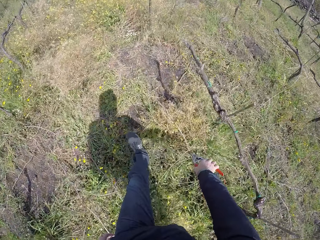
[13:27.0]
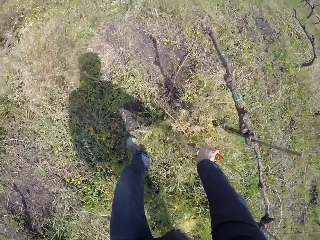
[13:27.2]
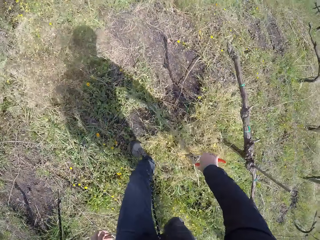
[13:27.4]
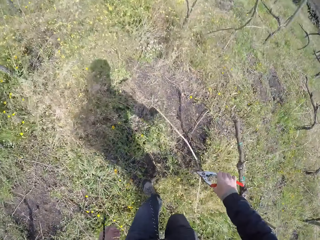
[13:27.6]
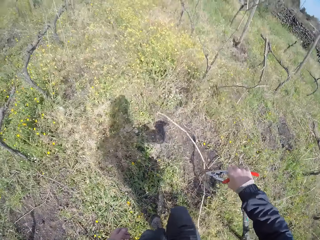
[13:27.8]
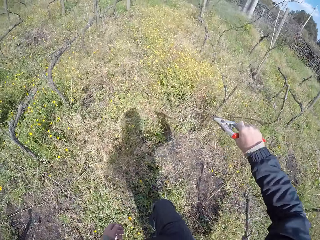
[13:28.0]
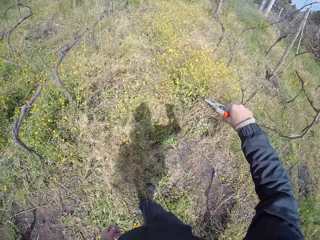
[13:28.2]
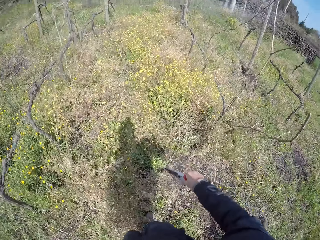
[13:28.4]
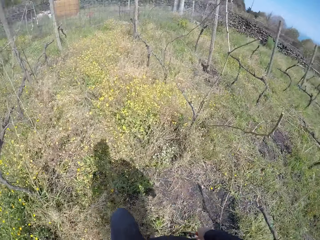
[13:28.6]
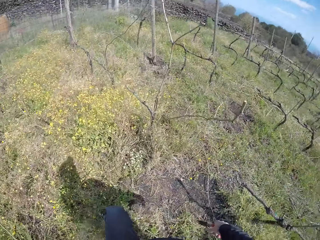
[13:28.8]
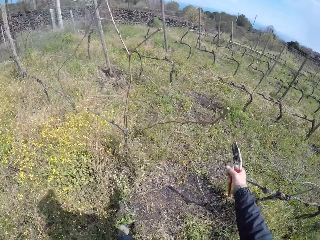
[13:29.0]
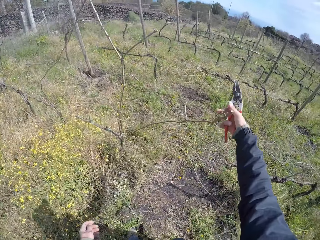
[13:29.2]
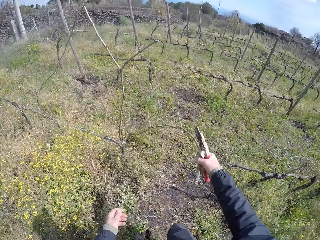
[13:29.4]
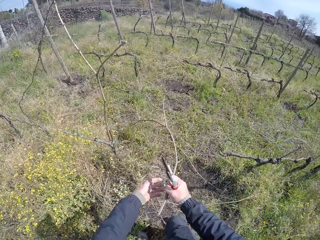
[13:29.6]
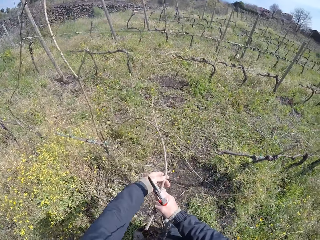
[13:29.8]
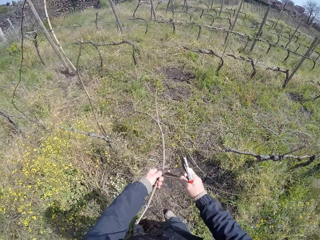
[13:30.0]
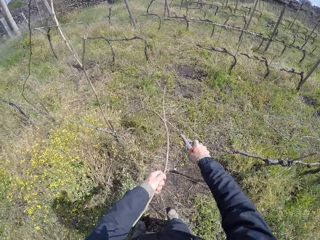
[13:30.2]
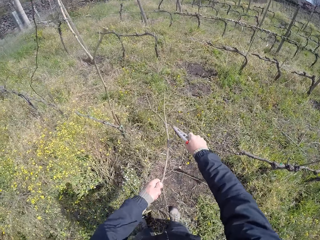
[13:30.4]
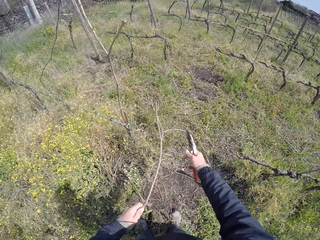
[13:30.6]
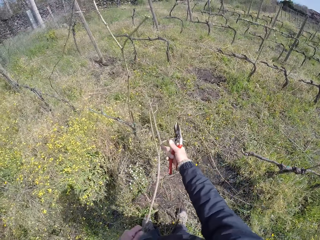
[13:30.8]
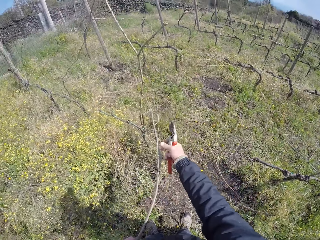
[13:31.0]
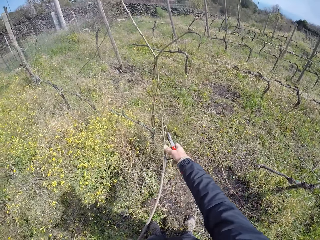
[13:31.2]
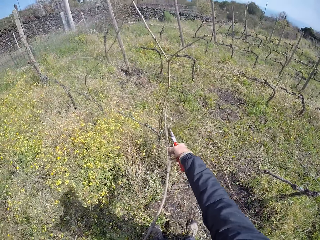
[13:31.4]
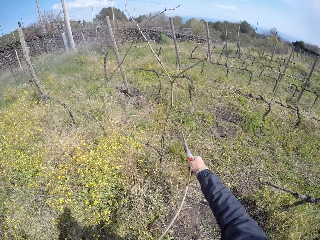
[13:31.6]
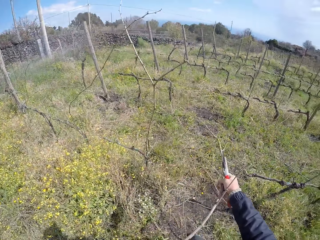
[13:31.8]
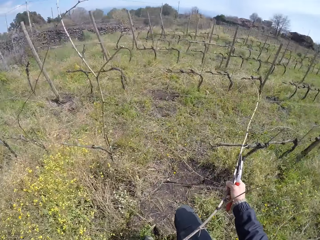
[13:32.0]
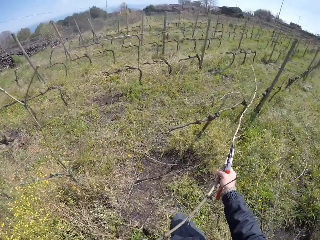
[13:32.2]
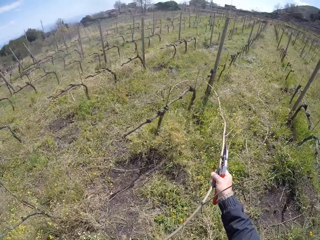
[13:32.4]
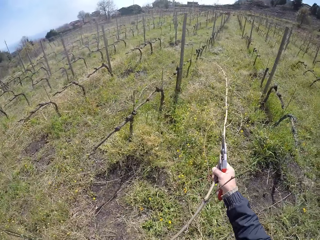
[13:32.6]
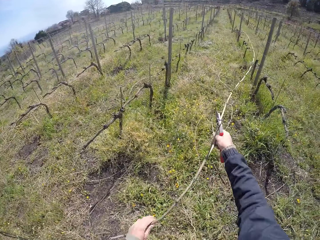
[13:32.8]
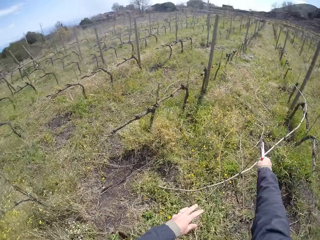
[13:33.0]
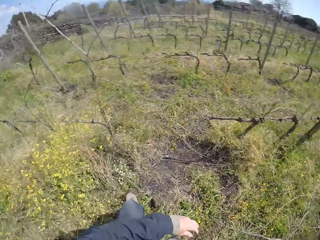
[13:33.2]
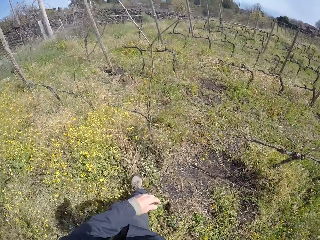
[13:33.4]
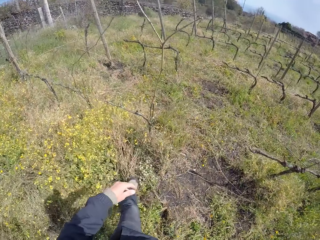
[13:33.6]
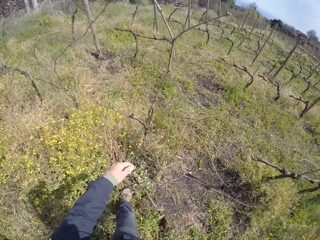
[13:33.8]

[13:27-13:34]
The camera wearer picks up a twig from the ground with the shears in his right hand. He drops the twig on the ground with the shears in his right hand. He holds a twig on the fence with his right hand. He turns around. He holds the twig on the fence with his left hand. He prunes the twig with the pruning shears in his right hand. He holds the twig with both hands. He removes a dry branch on the fence. He turns around. He drops the twig on the ground with both hands.

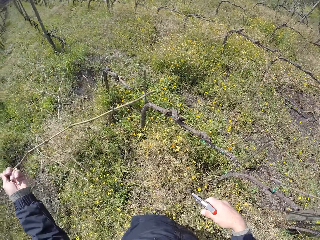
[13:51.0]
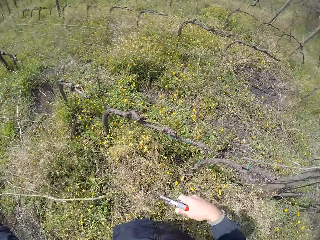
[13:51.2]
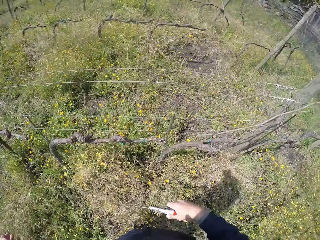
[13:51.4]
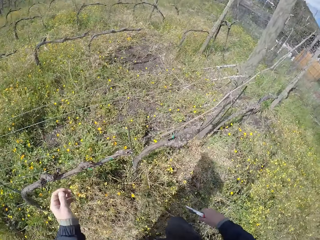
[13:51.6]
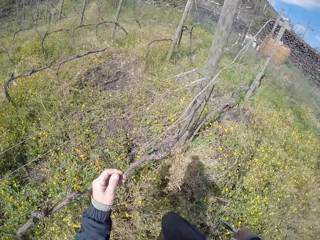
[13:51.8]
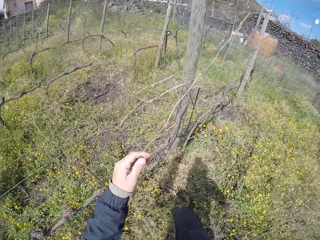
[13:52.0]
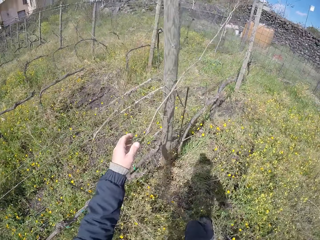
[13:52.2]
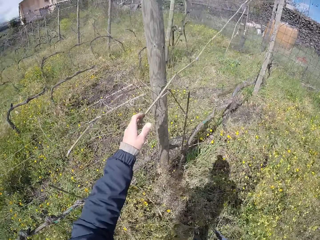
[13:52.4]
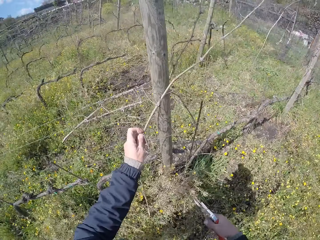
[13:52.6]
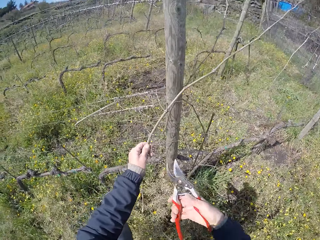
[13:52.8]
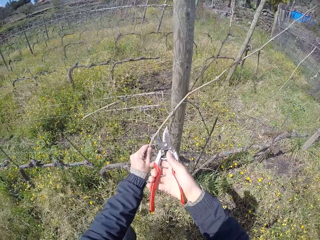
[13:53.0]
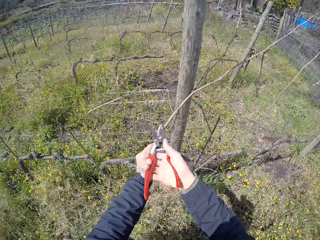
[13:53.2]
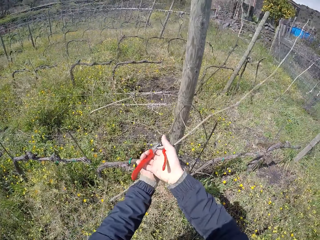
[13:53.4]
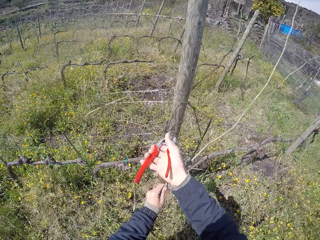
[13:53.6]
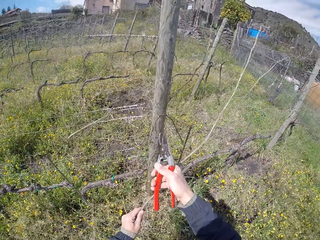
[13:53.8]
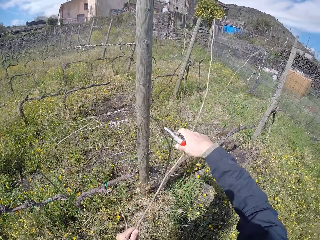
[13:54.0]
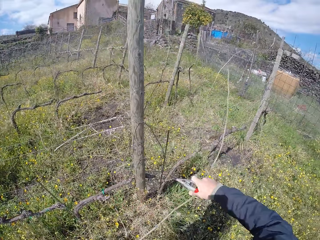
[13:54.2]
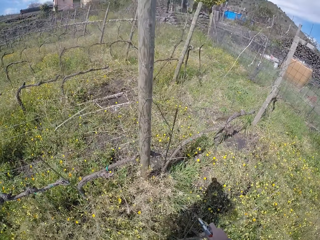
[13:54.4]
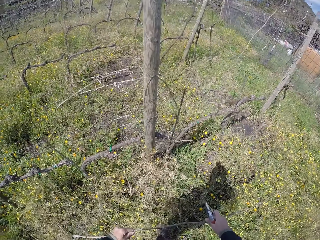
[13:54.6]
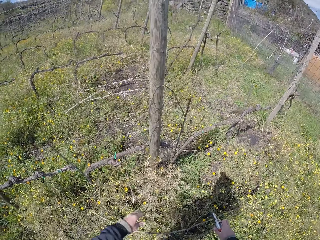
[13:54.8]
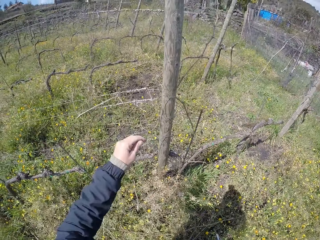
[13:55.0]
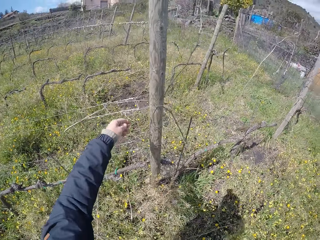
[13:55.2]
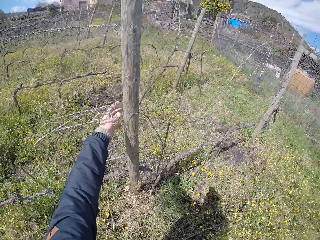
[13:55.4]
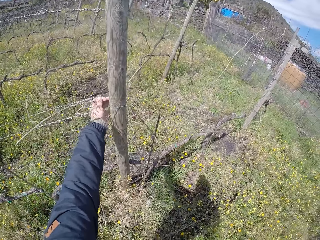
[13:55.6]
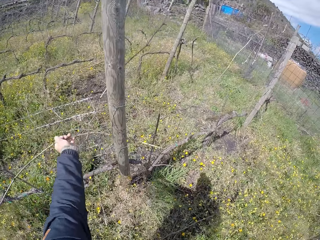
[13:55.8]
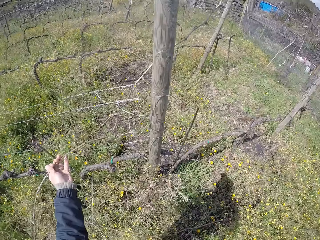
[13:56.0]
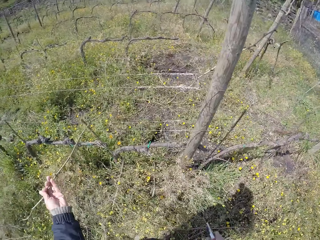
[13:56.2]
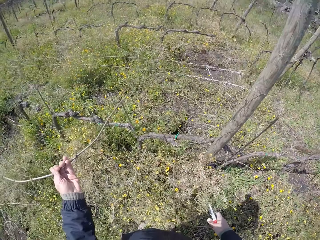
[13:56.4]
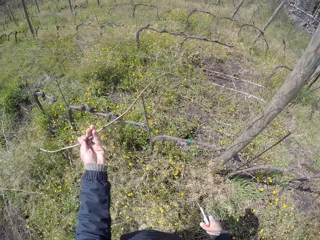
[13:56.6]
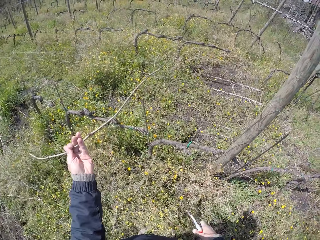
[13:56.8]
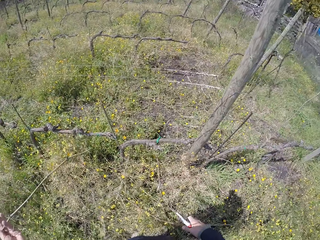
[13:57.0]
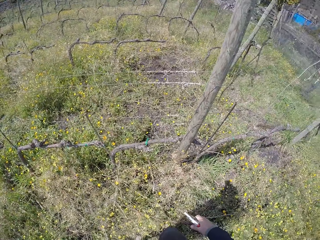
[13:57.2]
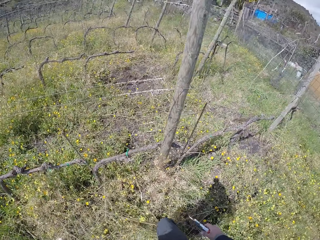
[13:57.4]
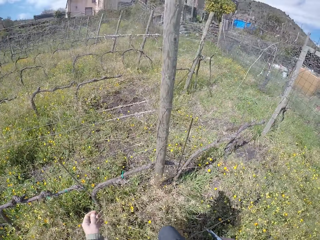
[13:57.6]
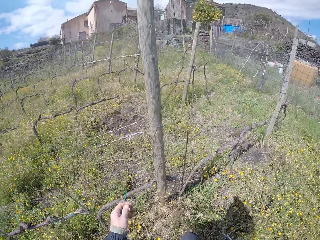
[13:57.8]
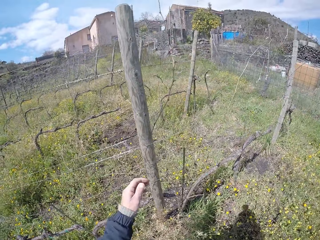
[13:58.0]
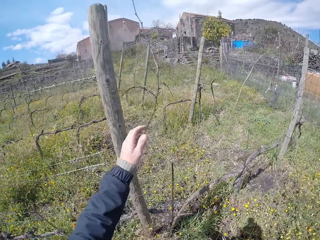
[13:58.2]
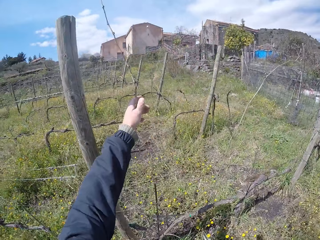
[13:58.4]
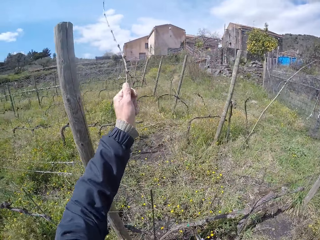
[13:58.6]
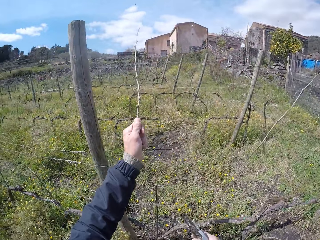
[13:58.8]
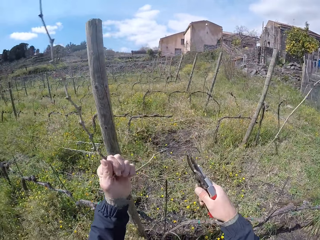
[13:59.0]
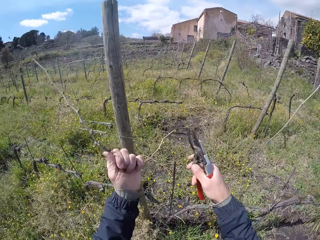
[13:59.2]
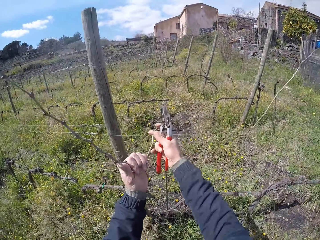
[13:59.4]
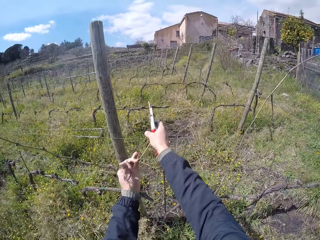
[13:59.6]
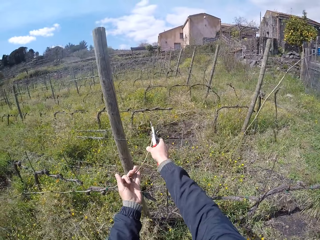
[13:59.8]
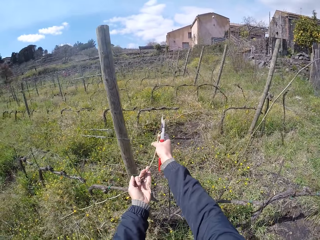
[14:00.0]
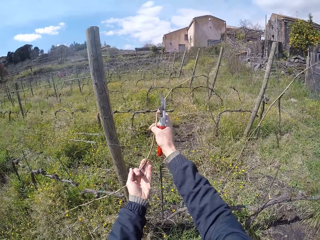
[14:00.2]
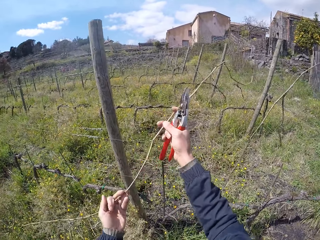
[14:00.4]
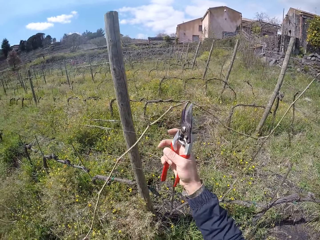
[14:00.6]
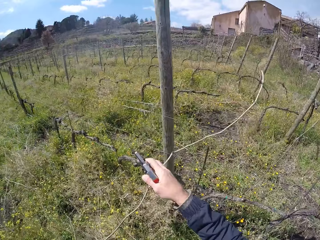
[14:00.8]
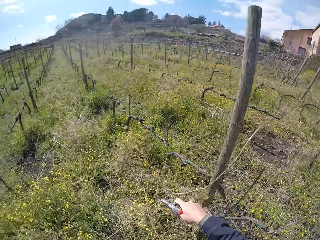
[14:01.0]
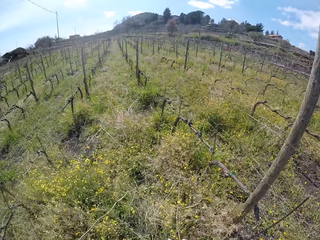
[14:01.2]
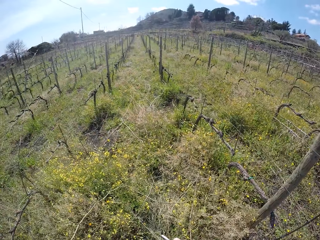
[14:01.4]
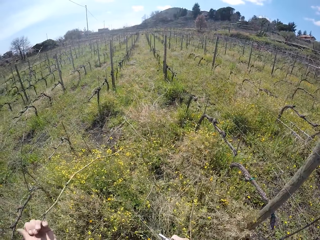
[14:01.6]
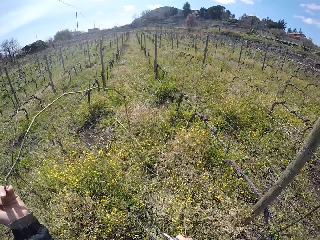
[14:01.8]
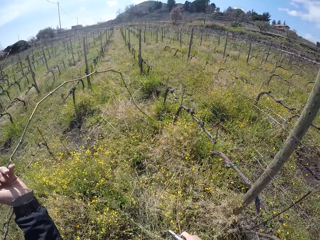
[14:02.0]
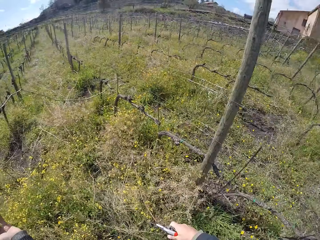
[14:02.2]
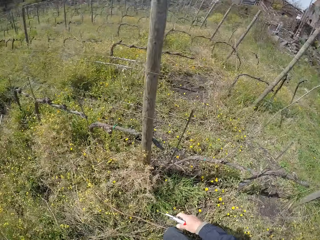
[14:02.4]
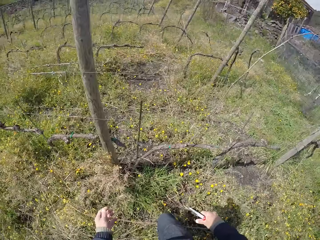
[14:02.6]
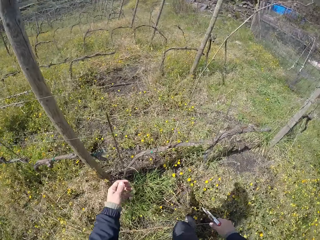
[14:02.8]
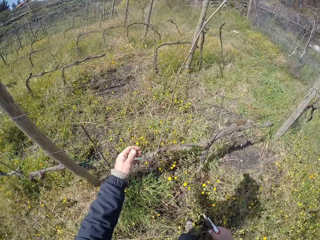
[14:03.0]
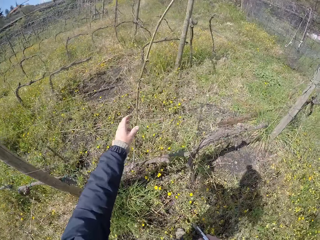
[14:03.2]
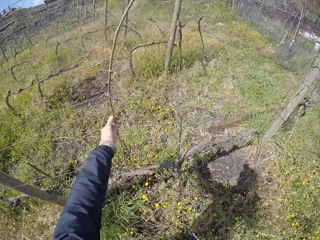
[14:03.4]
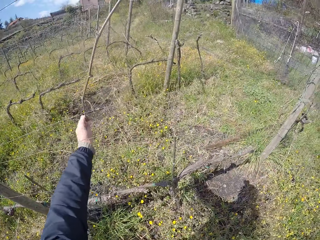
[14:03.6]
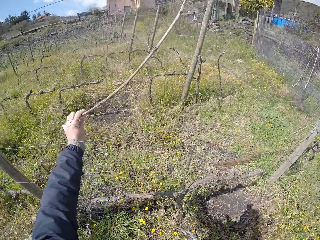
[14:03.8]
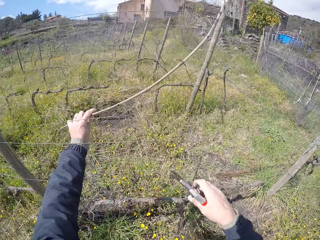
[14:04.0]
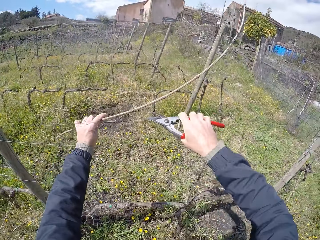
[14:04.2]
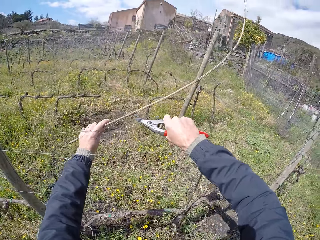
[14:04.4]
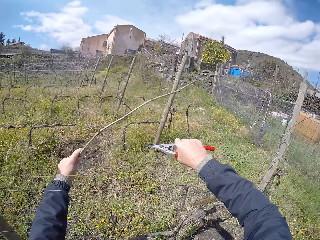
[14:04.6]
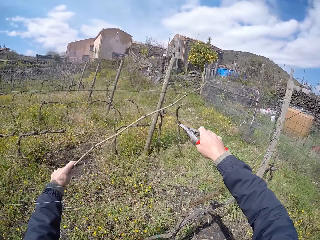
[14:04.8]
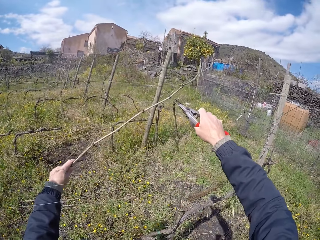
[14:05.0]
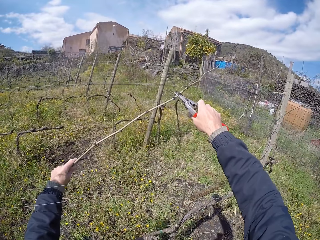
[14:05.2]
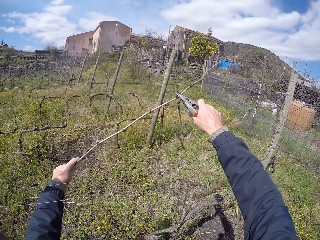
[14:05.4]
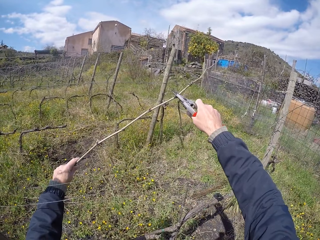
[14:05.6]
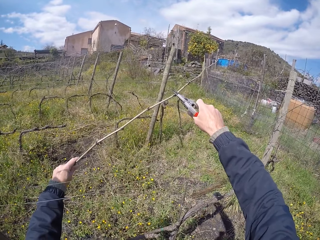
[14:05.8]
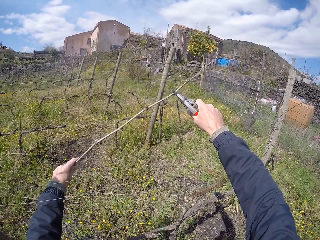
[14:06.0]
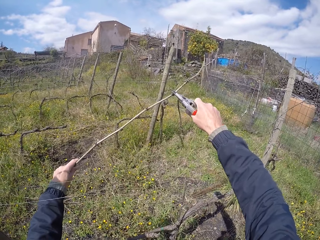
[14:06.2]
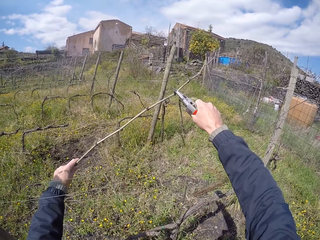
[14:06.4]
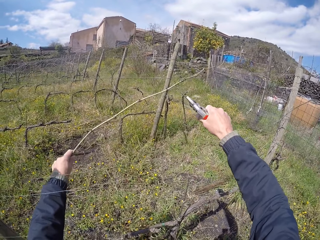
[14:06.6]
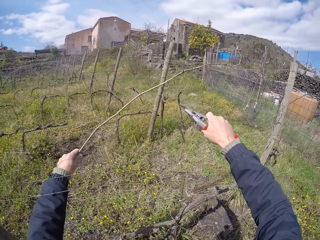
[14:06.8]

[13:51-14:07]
The camera wearer throws the twig on the ground. He pulls a stick branch from the wire mesh with his right hand. He cuts the stick branch with the secateurs in his right hand. He pulls a stick branch from the wire mesh with both hands. He pulls a stick branch from the wire mesh with his left hand. He moves the twig to the ground. He pulls a stick branch from the wire mesh with both hands. He throws the twig on the ground. He pulls a stick branch from the wire mesh with his left hand. He cuts the stick branch with the secateurs in his right hand.
